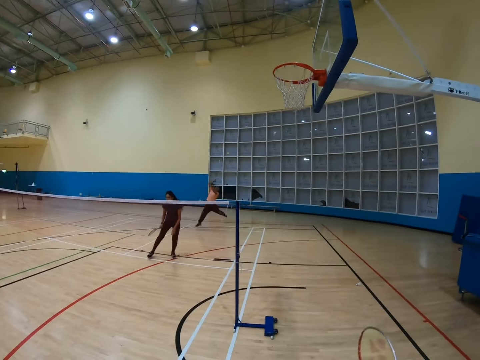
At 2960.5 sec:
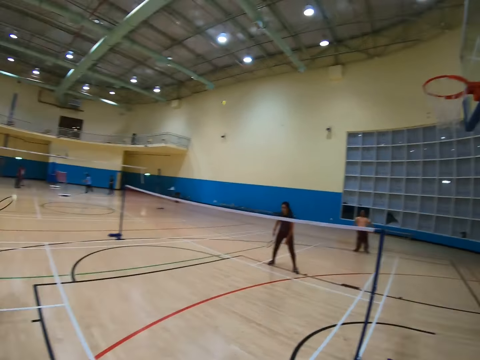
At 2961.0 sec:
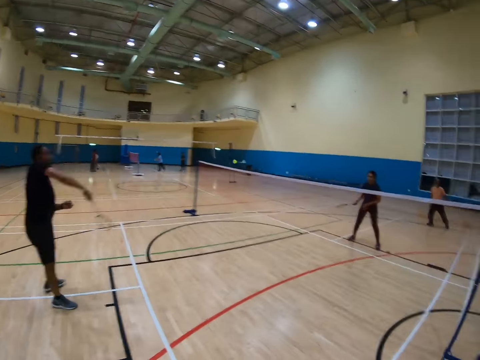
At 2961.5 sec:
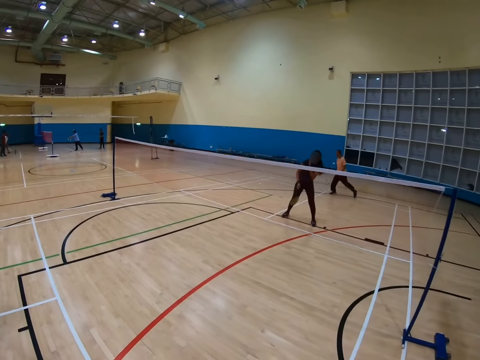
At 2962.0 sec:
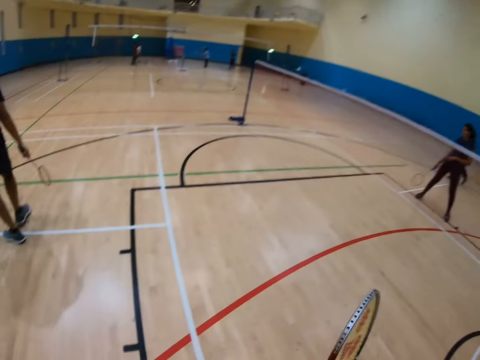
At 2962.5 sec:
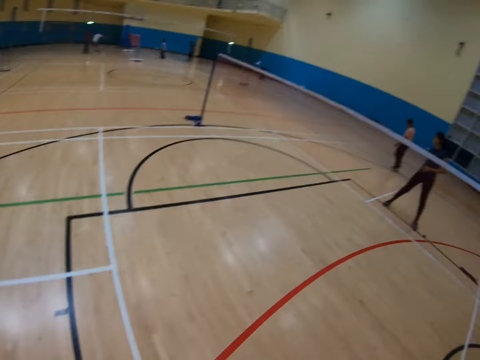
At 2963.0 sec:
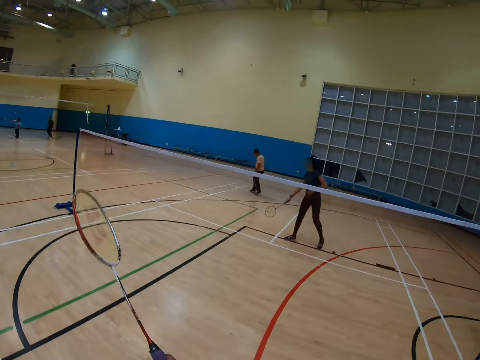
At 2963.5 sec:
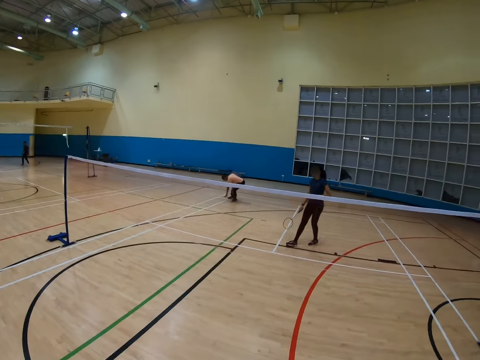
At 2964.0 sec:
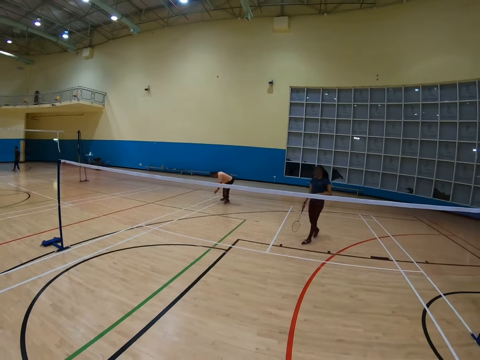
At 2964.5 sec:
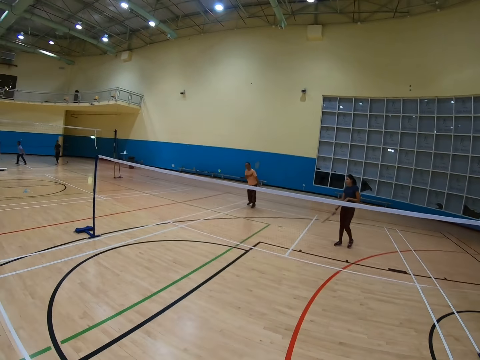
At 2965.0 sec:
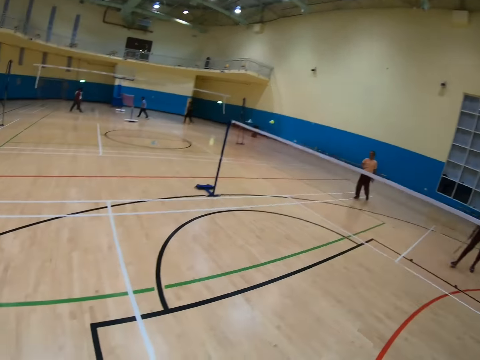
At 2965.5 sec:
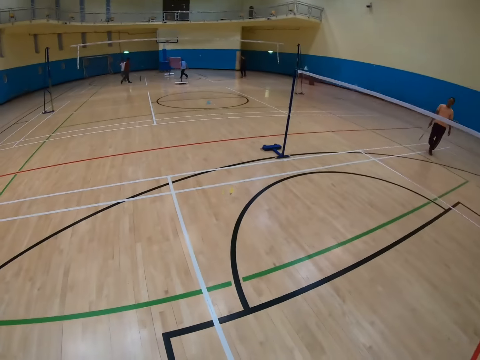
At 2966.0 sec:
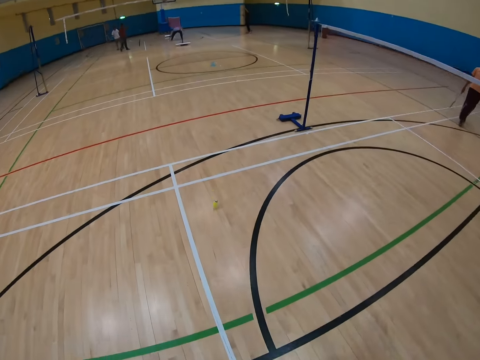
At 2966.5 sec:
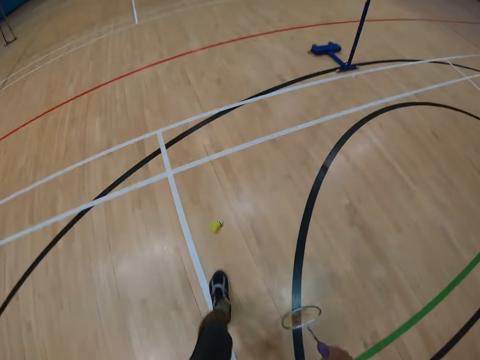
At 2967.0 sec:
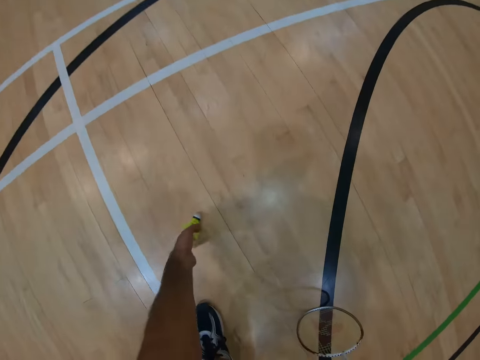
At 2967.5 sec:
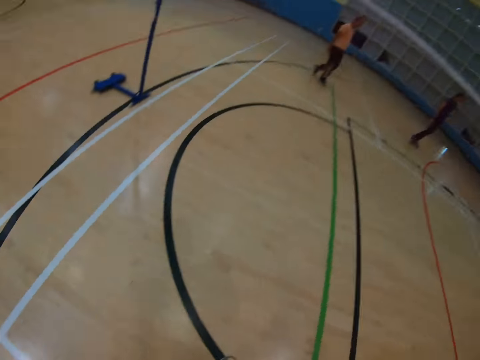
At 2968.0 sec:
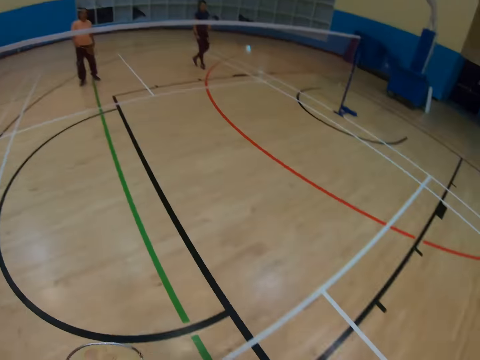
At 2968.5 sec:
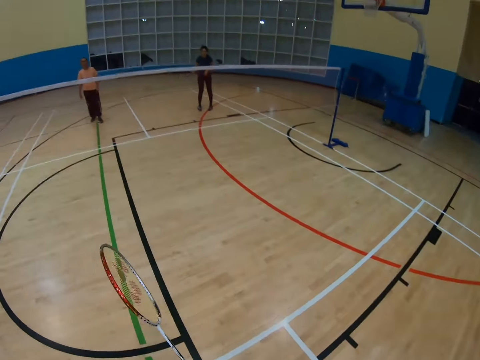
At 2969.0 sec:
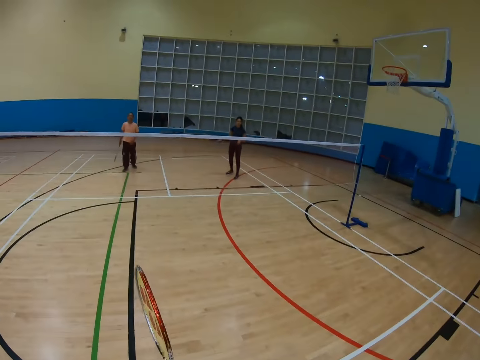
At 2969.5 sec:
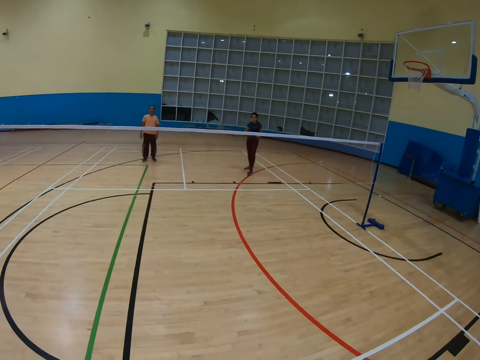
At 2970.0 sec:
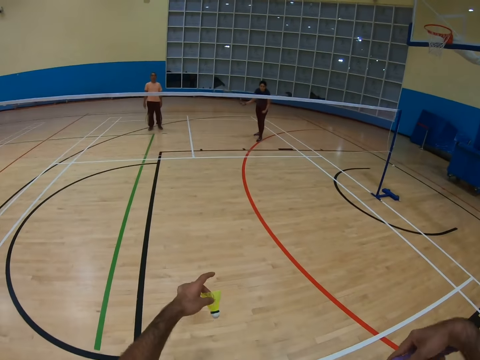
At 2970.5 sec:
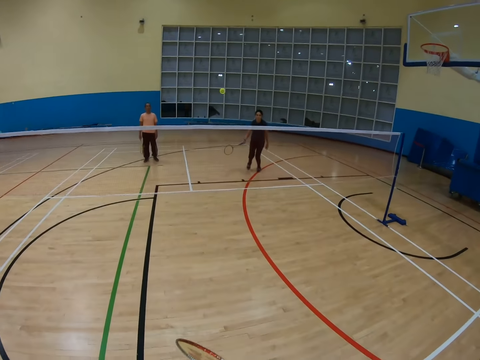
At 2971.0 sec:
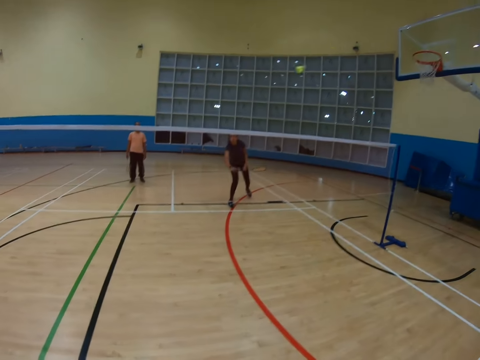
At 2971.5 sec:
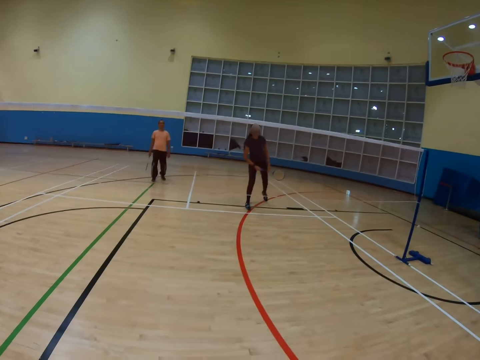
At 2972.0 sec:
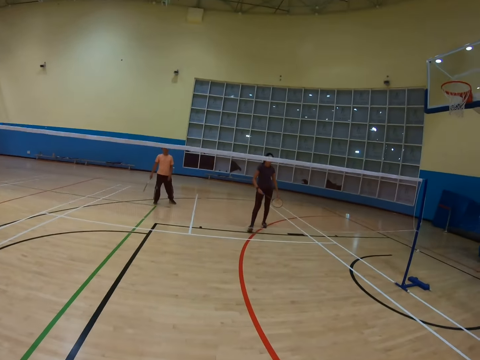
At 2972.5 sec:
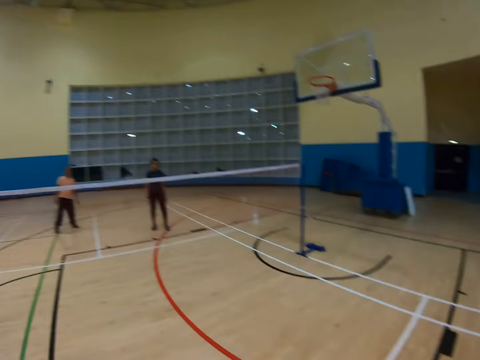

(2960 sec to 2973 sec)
A man moves around. The camera wearer turns around and walks around. Another man bends down and hits a shuttlecock with a racket. The camera wearer walks around and bends down. They pick up the shuttlecock on the floor. They turn around. They hit the shuttlecock with the racket. They play badminton.

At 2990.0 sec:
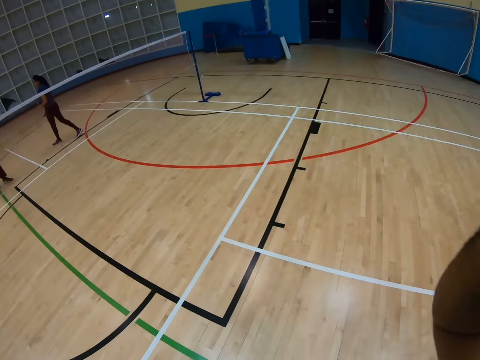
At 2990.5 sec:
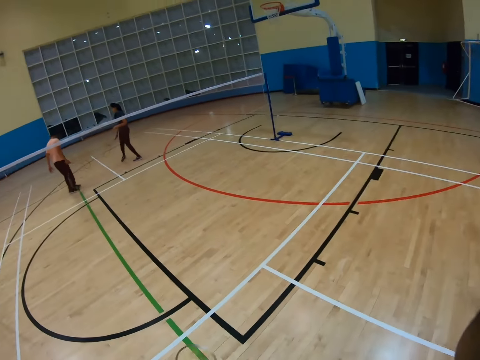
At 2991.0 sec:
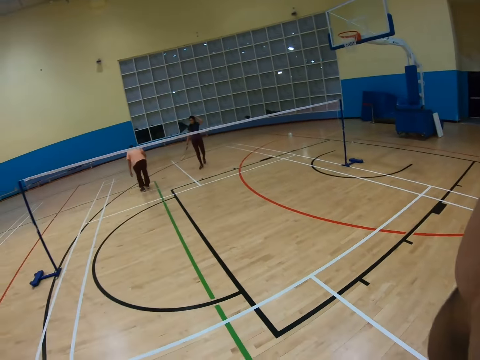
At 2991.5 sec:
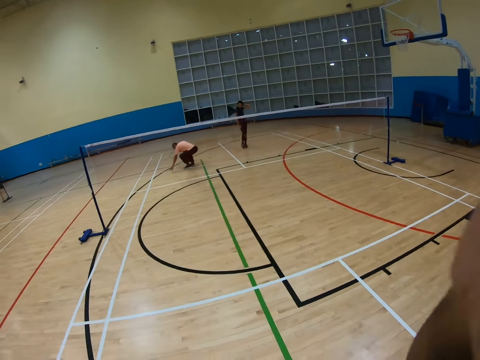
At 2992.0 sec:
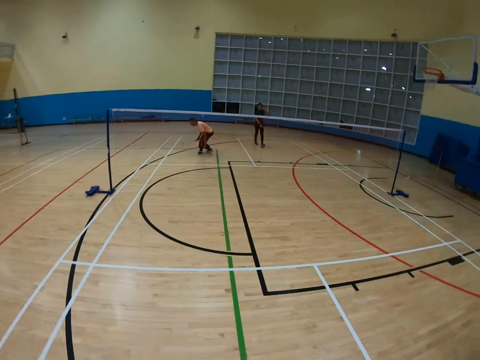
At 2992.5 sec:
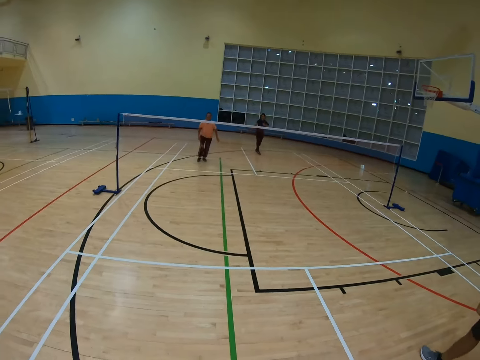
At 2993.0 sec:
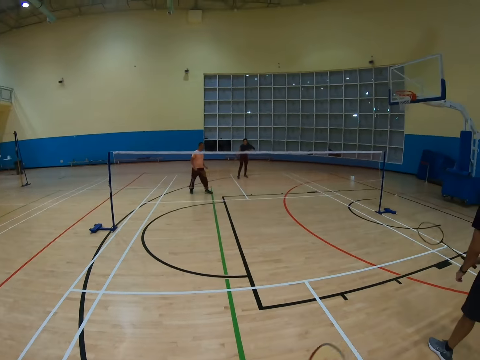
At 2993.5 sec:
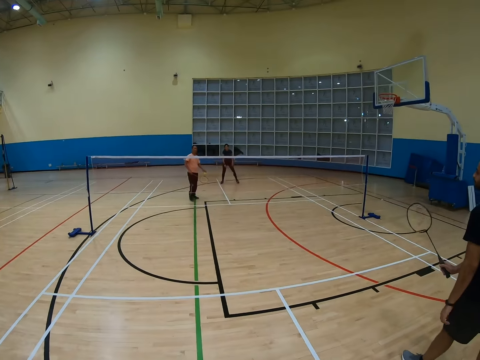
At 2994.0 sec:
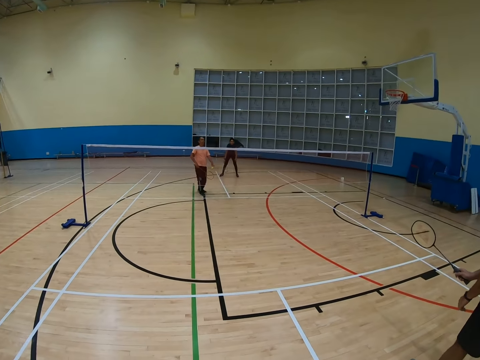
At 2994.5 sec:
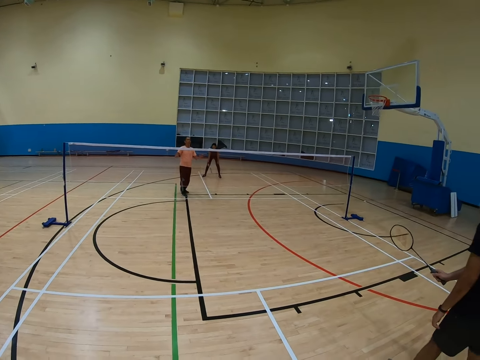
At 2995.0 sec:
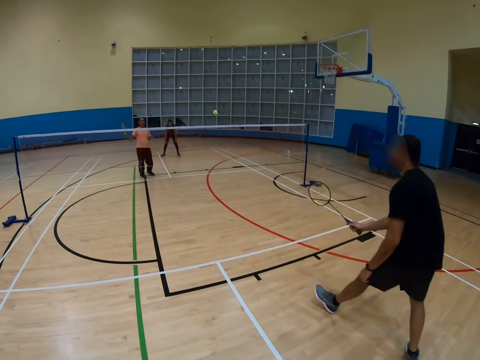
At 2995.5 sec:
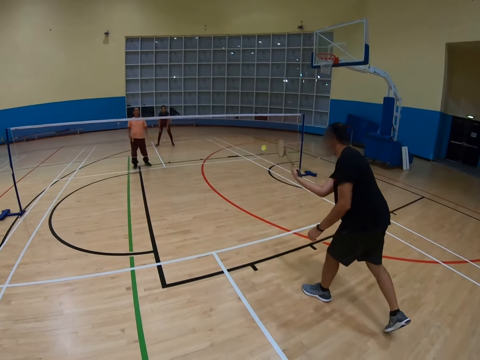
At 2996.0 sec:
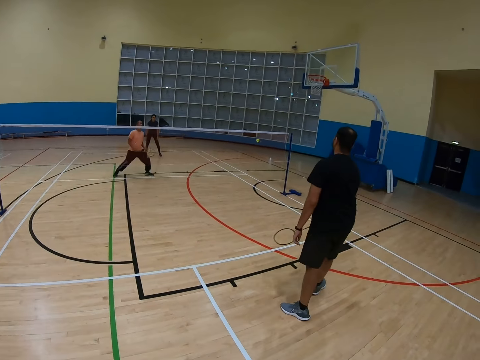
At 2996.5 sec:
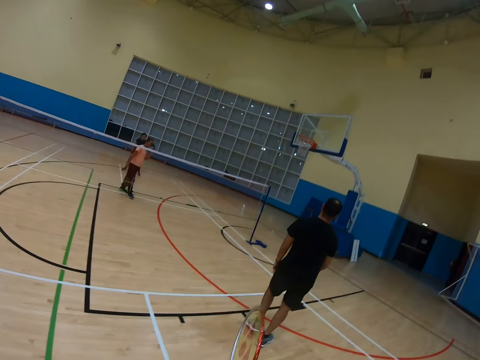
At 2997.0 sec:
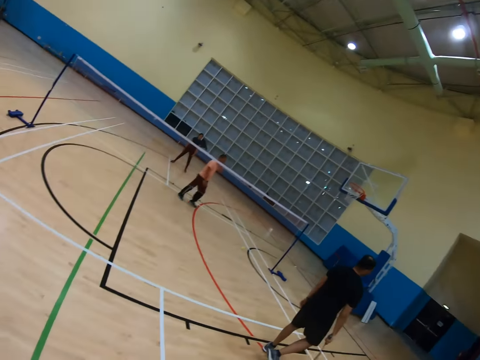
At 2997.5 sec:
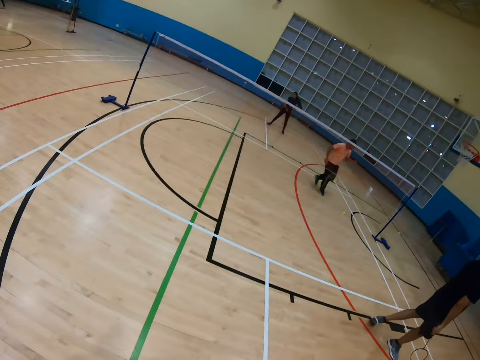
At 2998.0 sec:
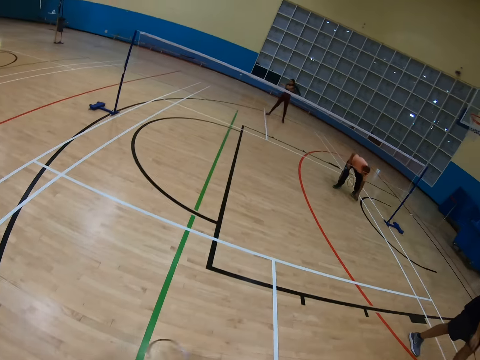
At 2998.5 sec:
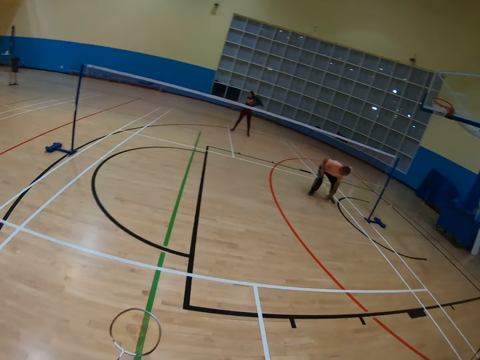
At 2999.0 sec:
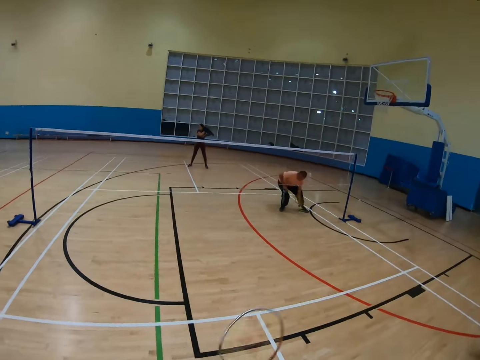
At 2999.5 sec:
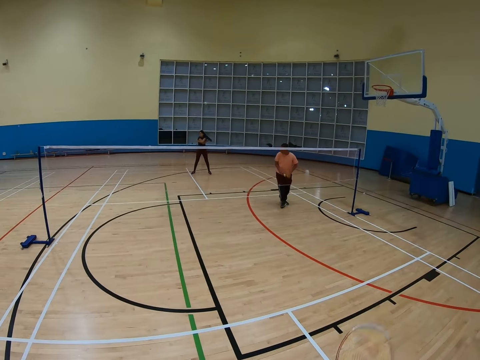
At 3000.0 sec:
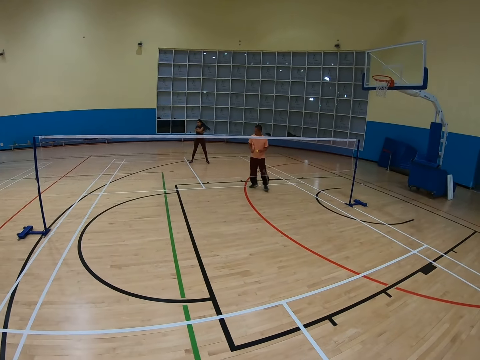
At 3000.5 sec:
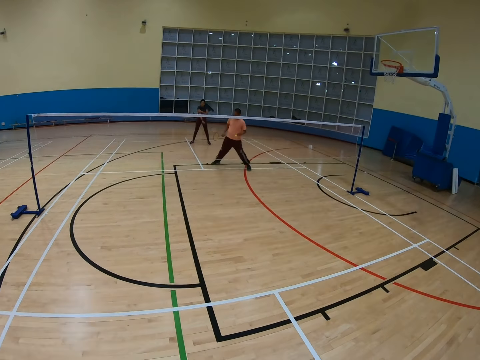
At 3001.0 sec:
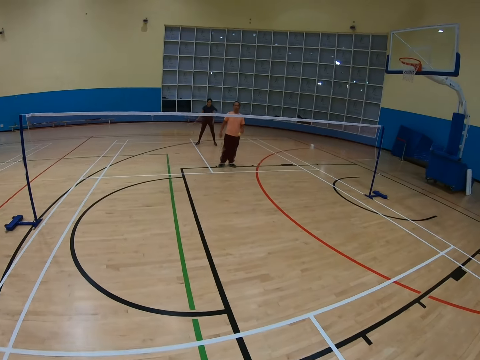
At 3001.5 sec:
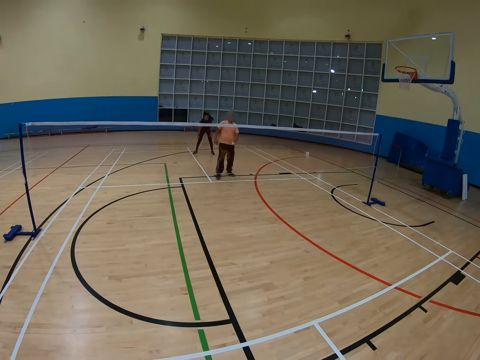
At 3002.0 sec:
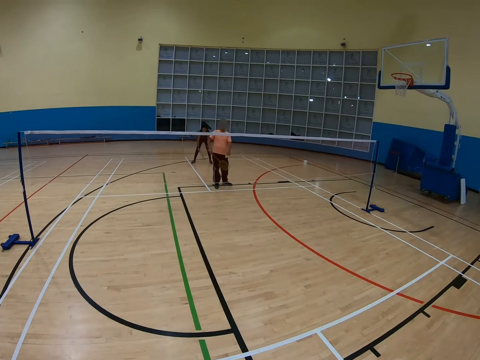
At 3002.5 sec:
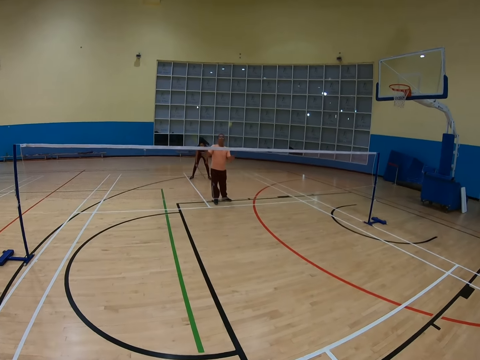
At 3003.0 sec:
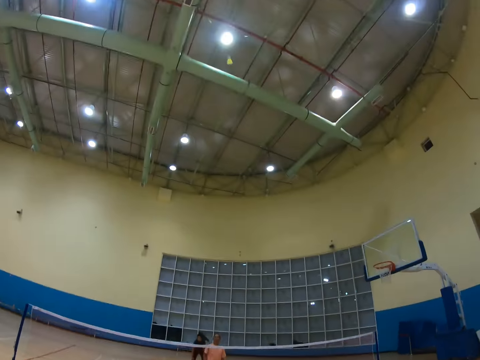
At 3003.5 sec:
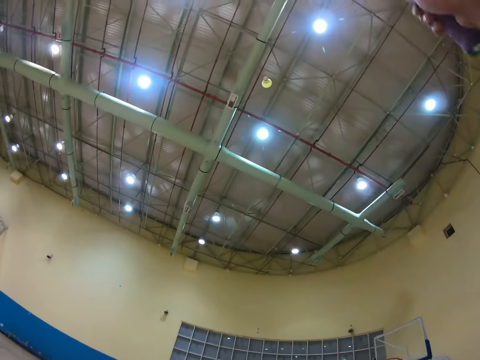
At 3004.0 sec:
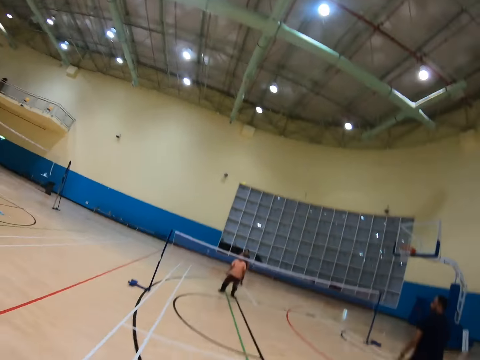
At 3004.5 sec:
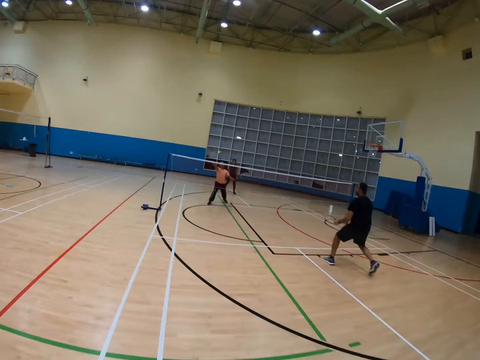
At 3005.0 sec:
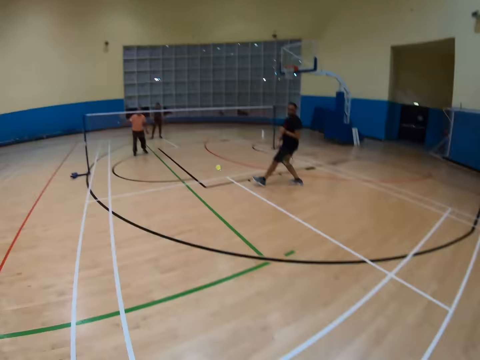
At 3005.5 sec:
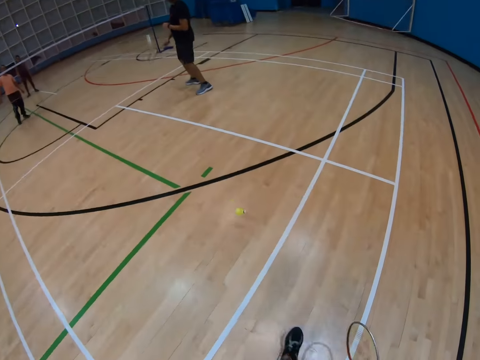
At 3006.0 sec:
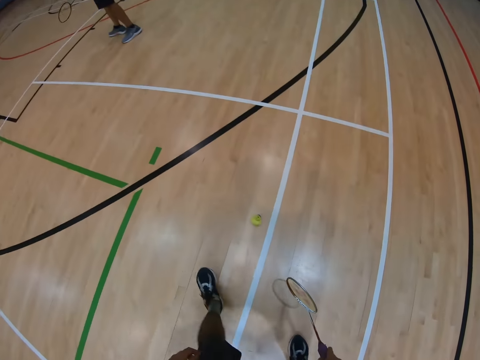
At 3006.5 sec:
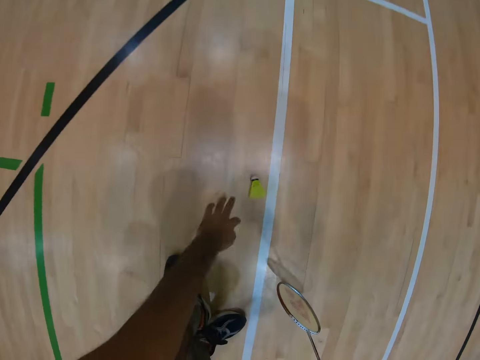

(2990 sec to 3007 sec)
A man bends down. Another man holds a racket. The first man holds the racket. The other man hits a shuttlecock with the racket. The camera wearer turns around. The first man bends down. The camera wearer holds the racket. The first man holds the shuttlecock. The first man hits the shuttlecock with the racket. The camera wearer turns around and hits the shuttlecock with the racket. The other man holds the racket. The camera wearer turns around and bends down.
